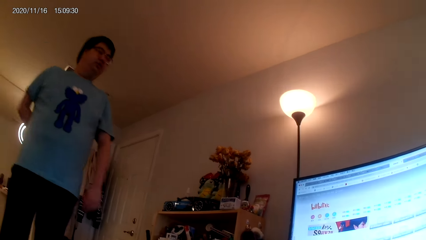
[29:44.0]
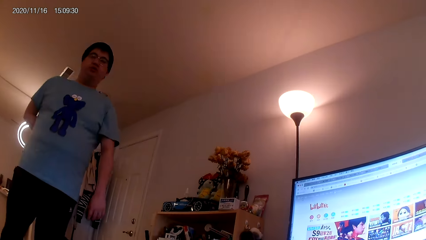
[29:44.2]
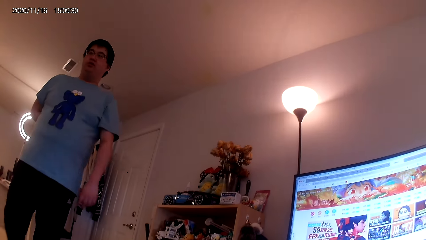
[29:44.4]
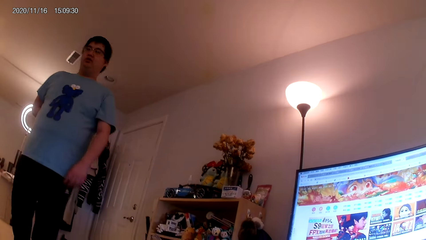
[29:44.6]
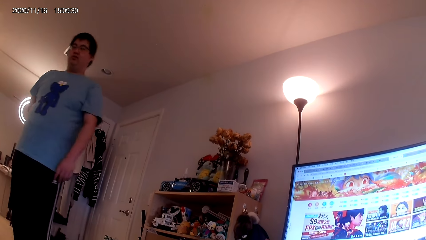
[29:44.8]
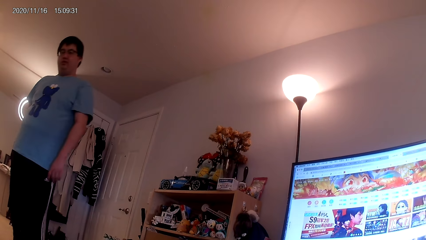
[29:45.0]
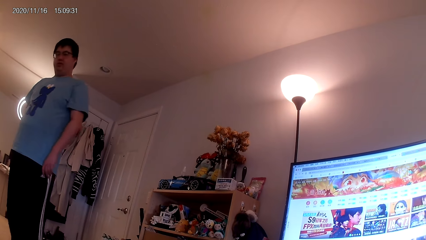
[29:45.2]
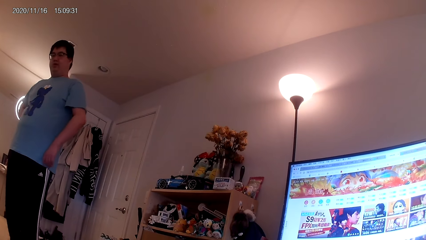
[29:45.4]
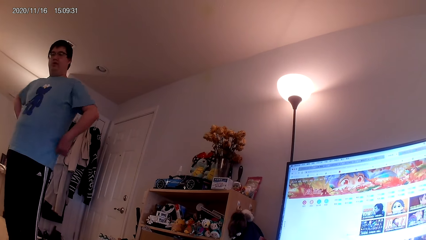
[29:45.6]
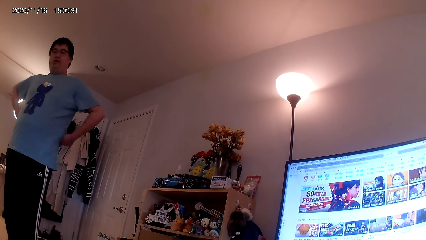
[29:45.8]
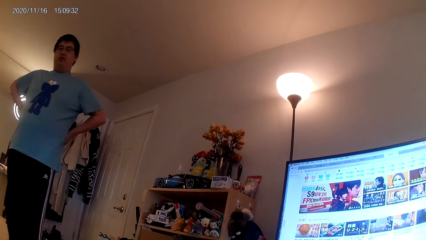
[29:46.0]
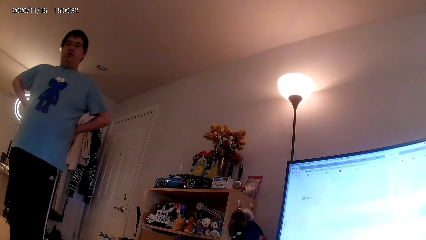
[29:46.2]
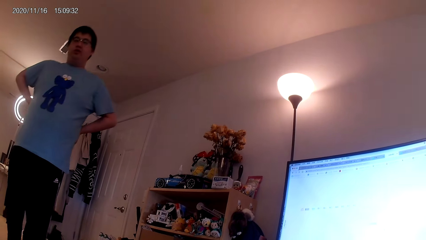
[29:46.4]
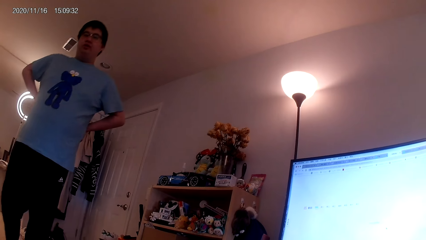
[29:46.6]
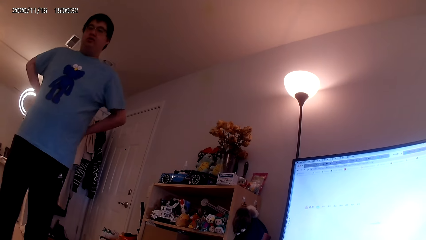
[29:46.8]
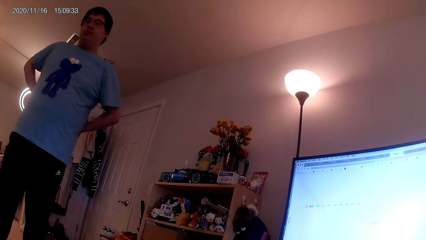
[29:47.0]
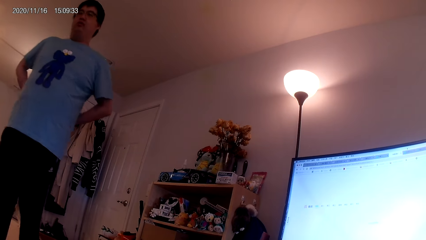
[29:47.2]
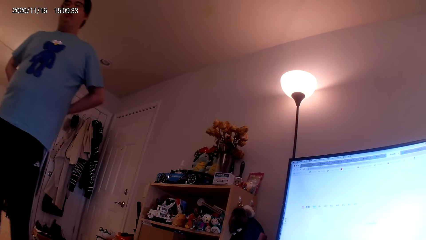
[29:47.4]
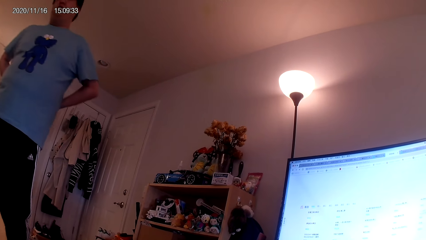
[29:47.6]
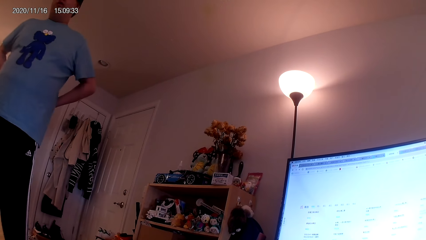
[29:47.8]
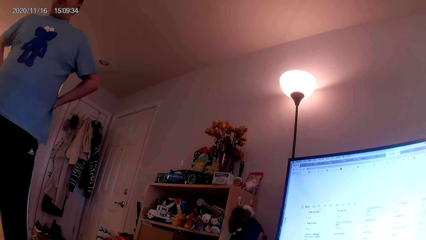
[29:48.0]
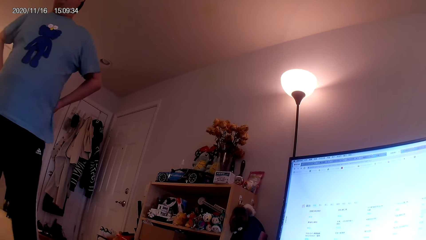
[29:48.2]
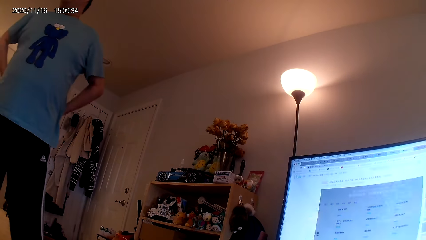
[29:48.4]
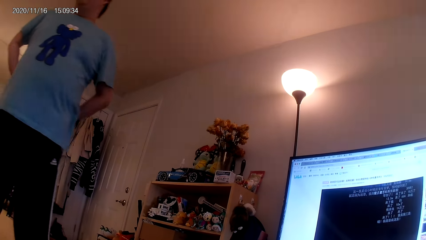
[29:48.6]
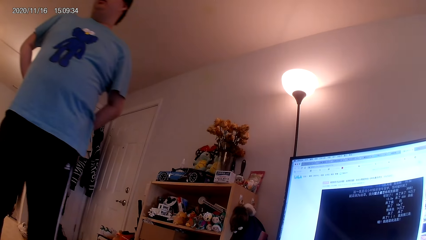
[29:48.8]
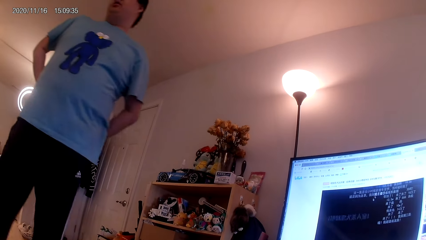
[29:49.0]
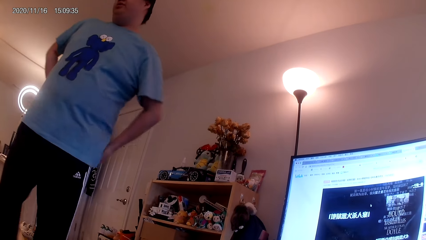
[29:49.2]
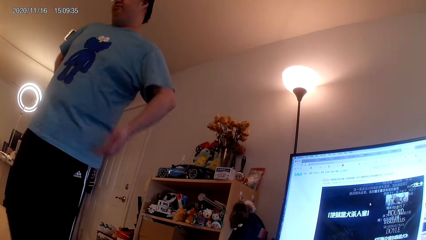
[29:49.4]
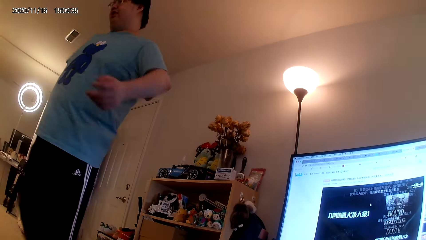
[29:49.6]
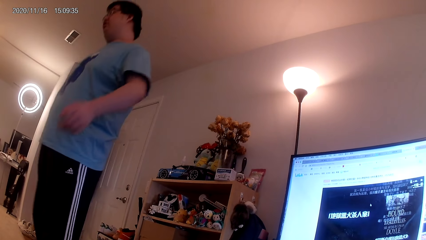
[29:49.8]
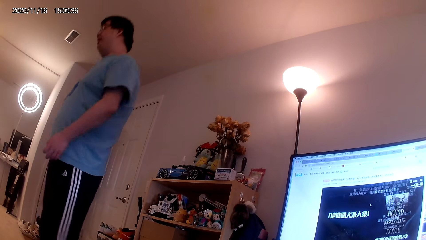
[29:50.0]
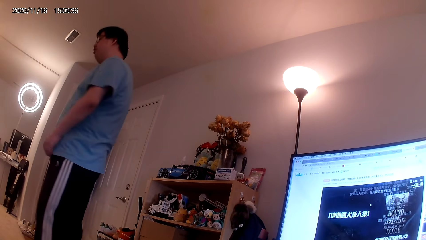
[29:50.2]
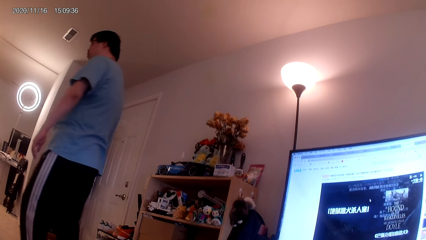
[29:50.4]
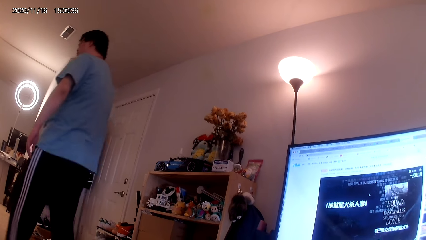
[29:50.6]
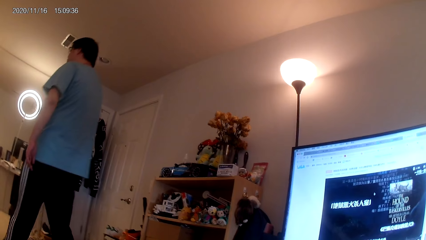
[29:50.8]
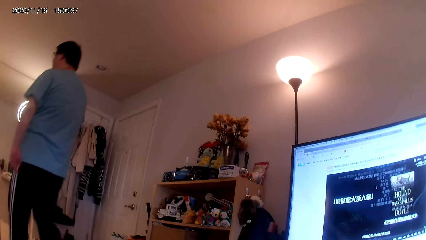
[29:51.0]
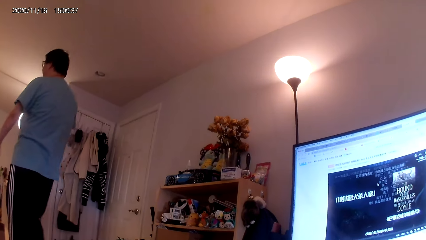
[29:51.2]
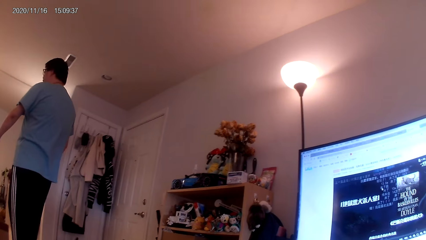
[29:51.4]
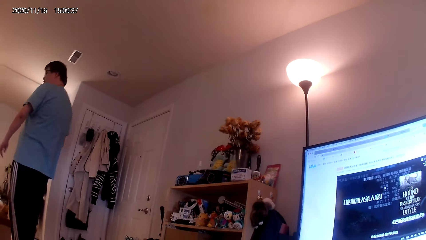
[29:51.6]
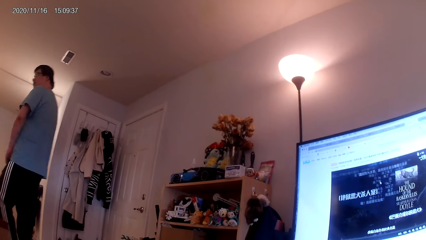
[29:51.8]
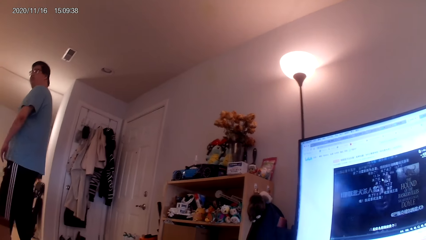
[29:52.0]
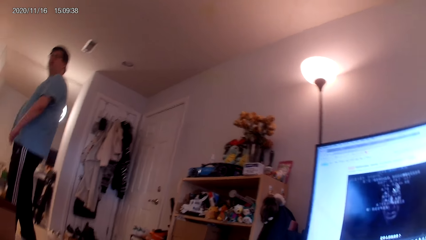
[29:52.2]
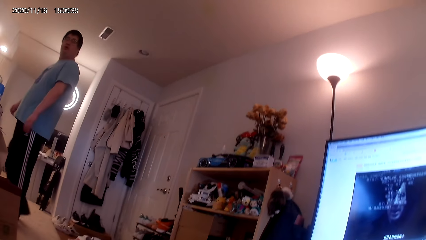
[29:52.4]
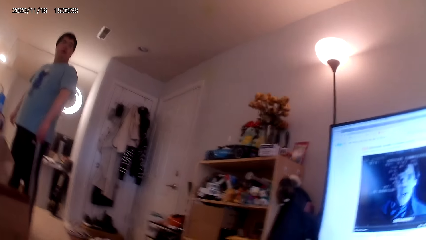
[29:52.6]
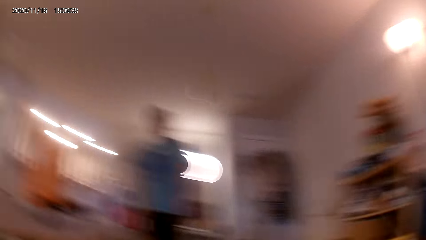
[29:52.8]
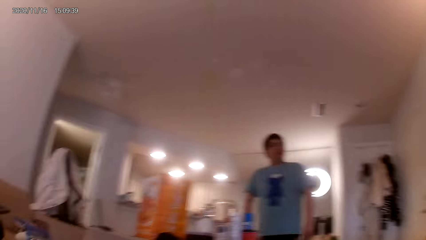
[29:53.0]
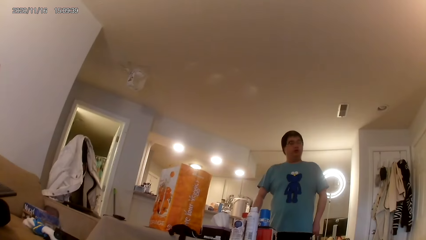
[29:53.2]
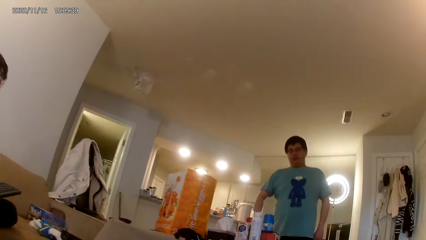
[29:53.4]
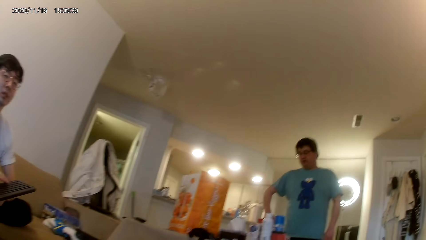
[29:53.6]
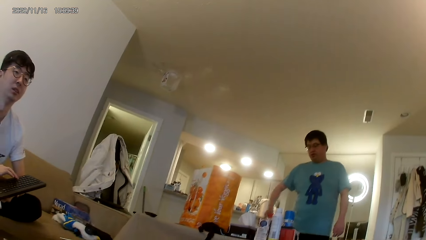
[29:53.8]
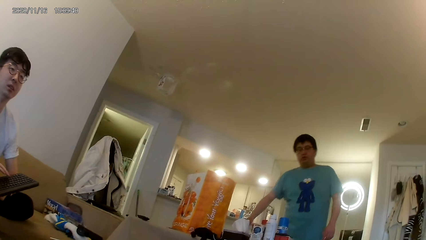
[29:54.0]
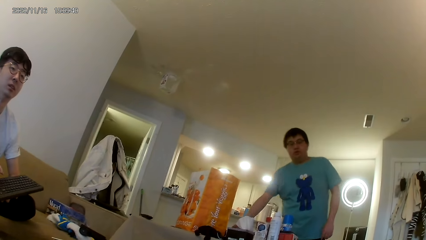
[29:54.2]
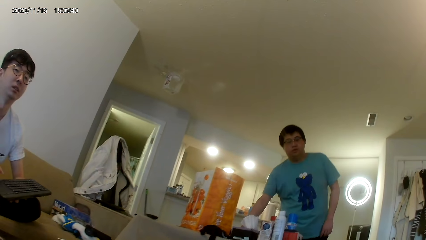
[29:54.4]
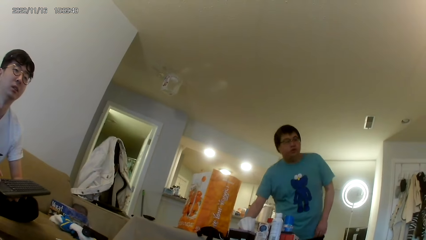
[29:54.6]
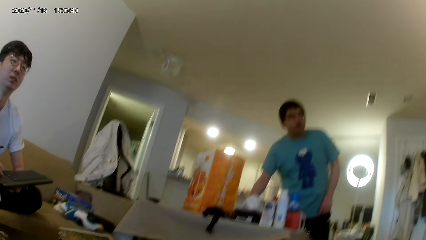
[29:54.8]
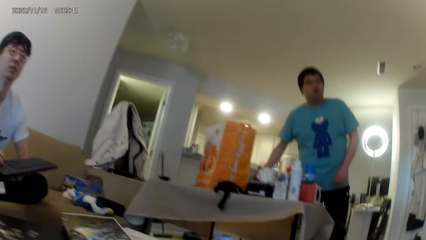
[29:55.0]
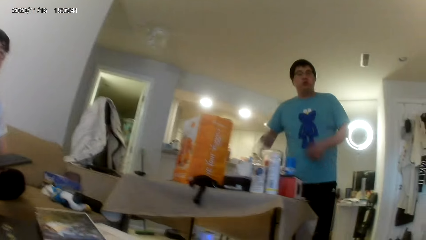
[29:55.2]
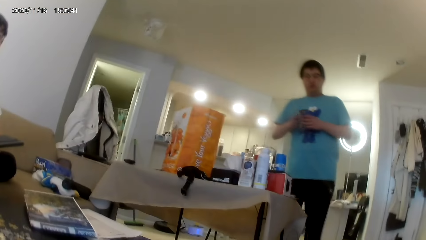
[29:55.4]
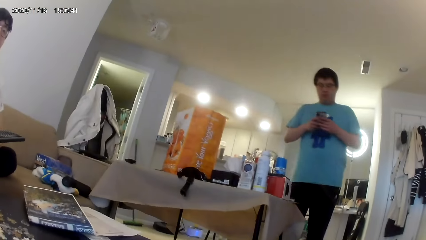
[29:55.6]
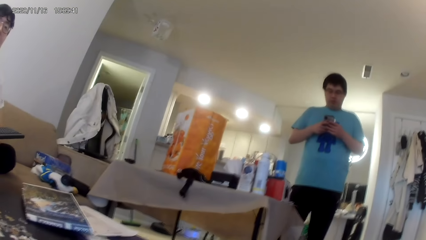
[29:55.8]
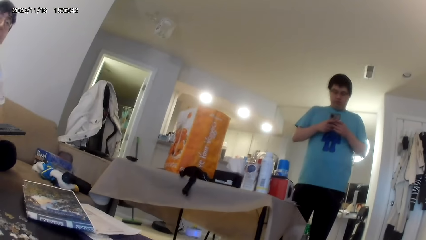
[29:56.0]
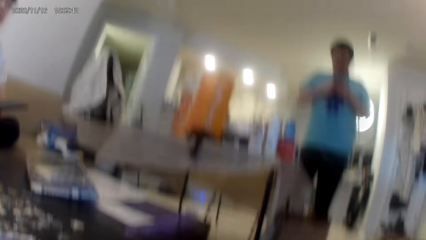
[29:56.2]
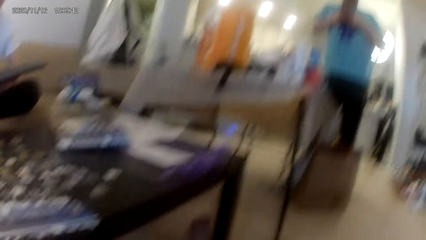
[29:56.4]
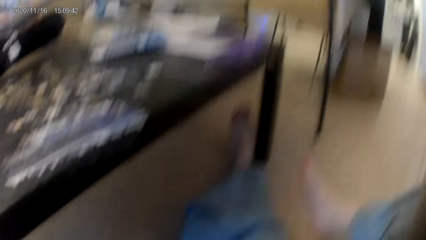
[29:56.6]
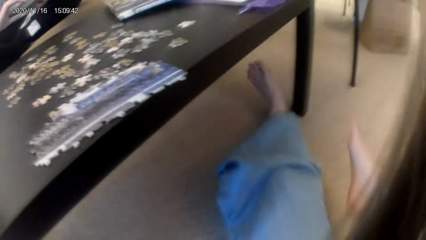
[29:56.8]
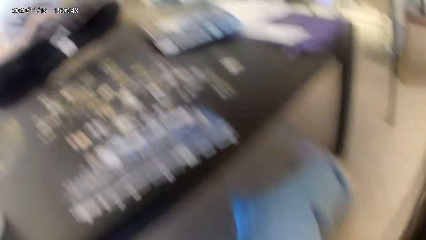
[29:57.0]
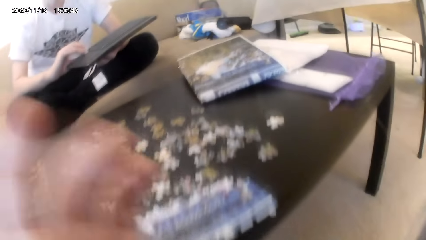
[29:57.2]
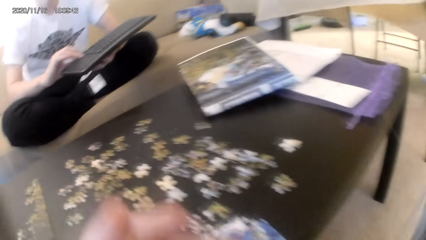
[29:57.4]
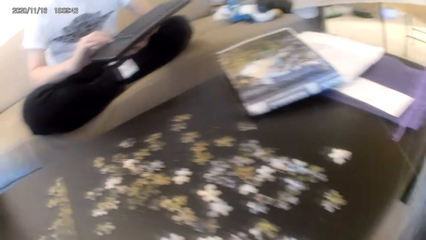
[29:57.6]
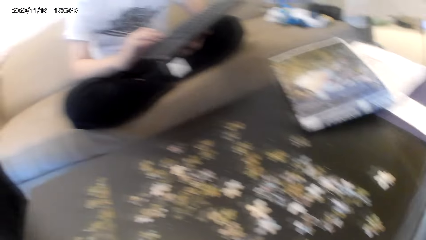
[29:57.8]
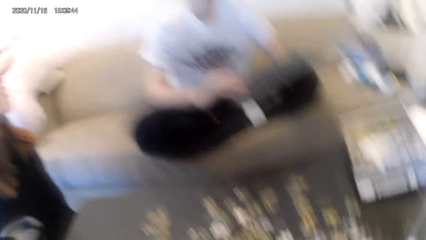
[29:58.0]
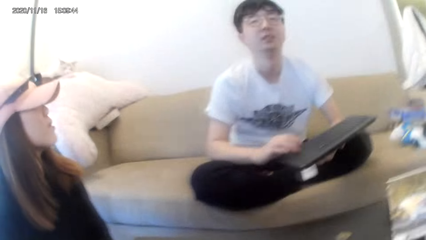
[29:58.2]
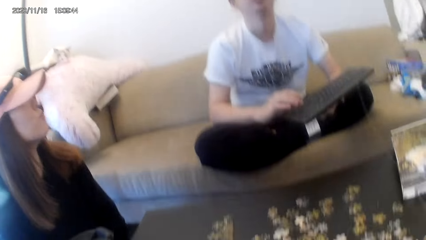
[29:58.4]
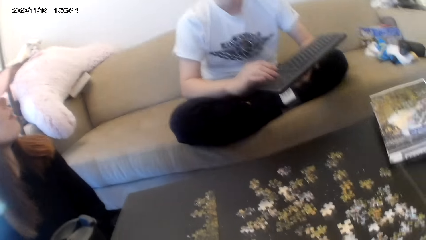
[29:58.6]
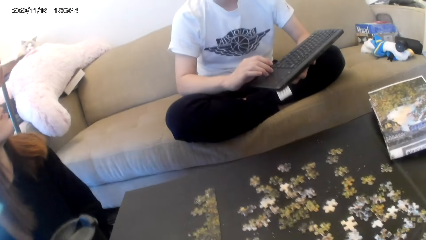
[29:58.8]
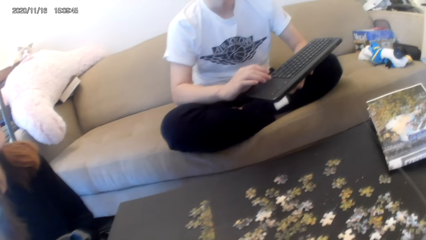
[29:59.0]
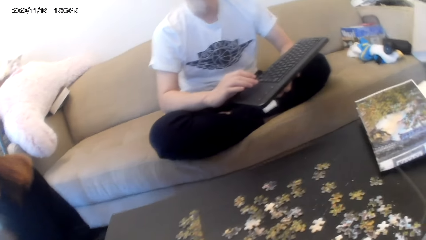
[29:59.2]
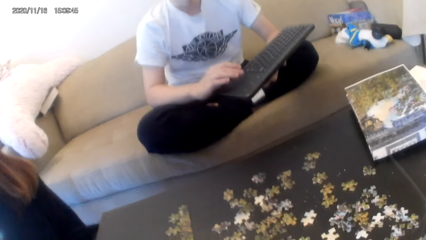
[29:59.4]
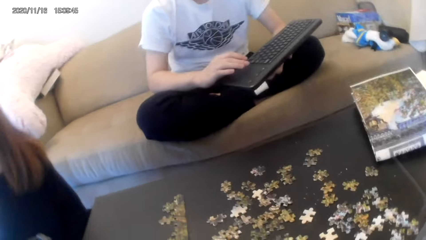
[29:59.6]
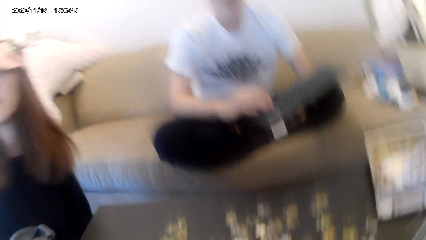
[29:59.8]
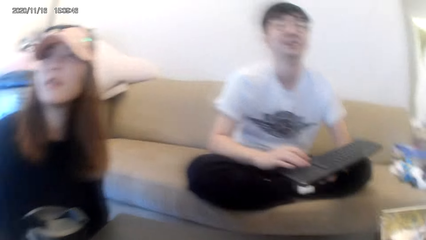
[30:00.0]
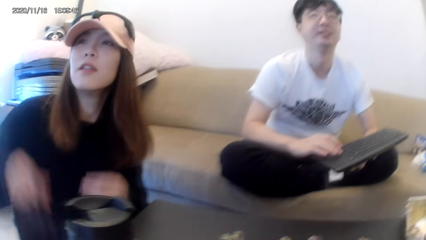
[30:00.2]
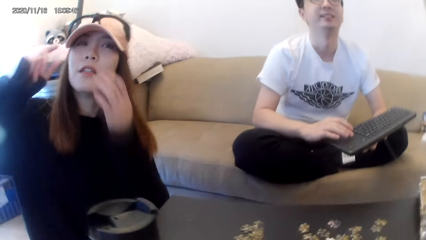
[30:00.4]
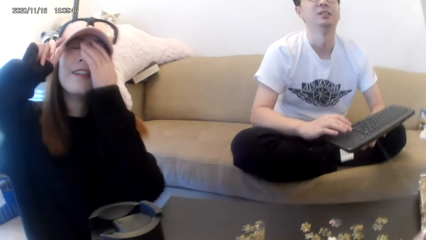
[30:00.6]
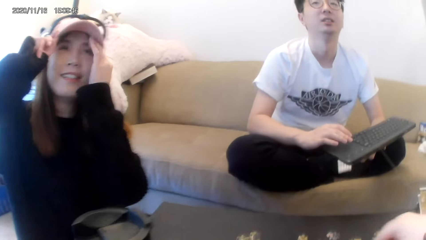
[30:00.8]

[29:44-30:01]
A man looks at the television. Another man picks up a phone.
